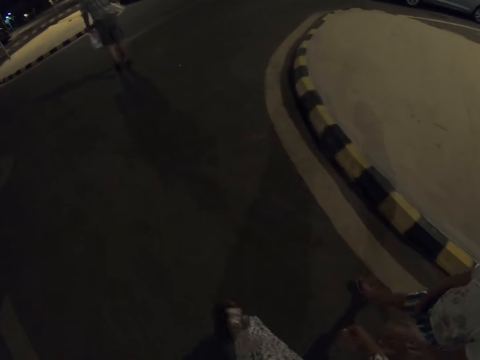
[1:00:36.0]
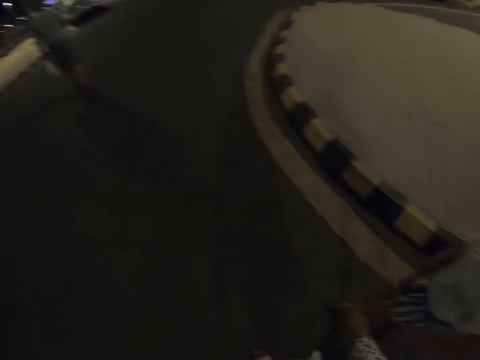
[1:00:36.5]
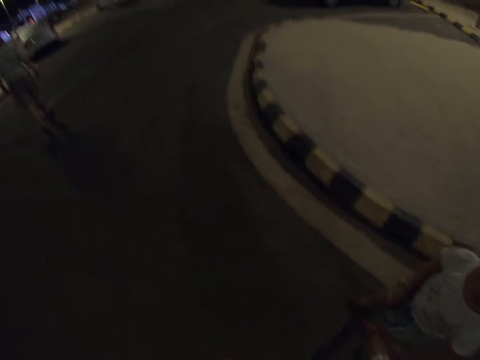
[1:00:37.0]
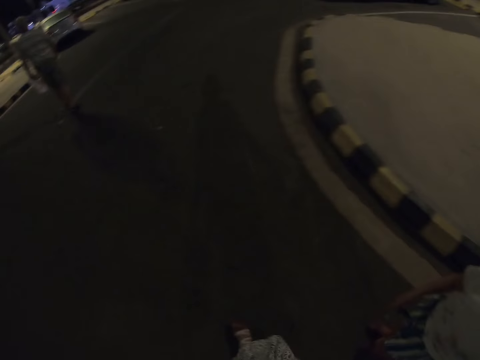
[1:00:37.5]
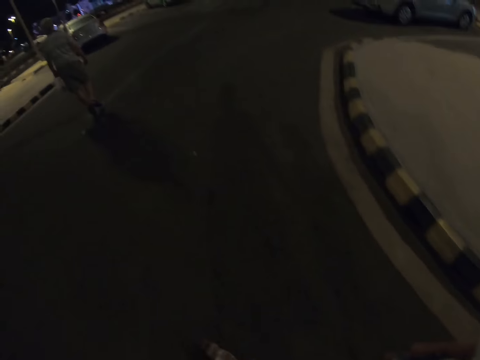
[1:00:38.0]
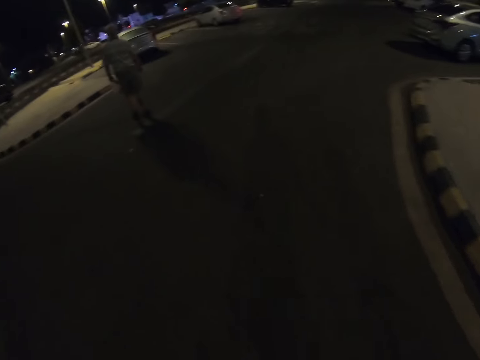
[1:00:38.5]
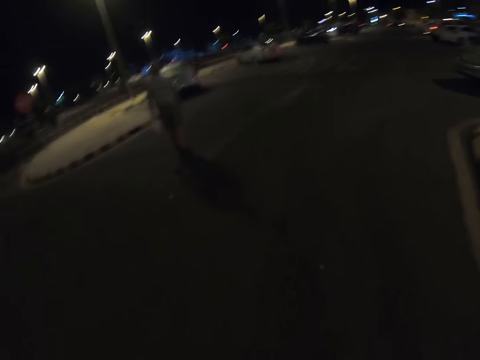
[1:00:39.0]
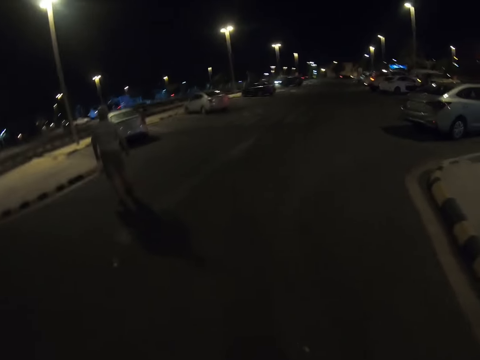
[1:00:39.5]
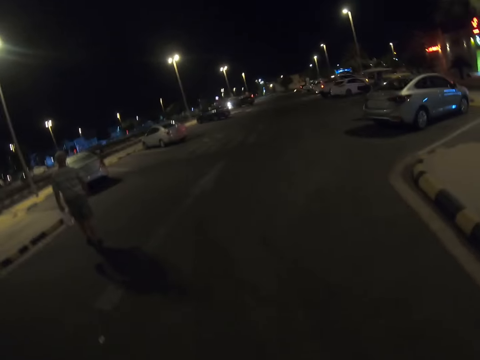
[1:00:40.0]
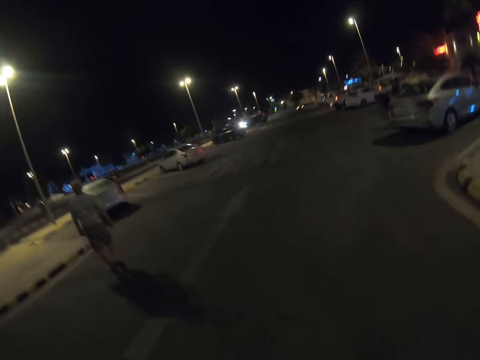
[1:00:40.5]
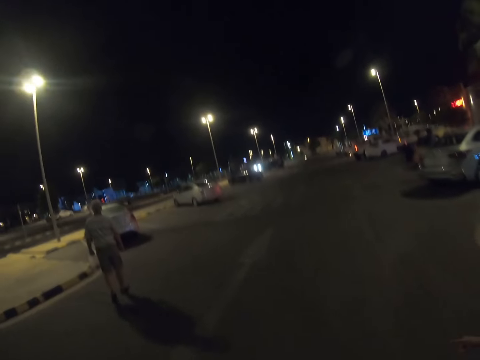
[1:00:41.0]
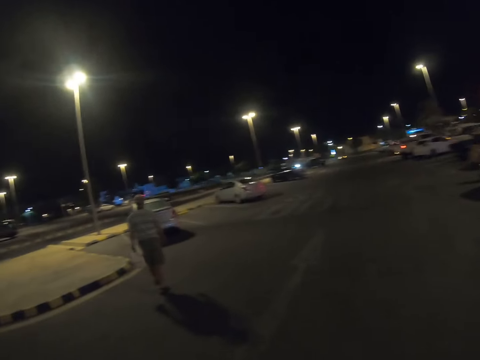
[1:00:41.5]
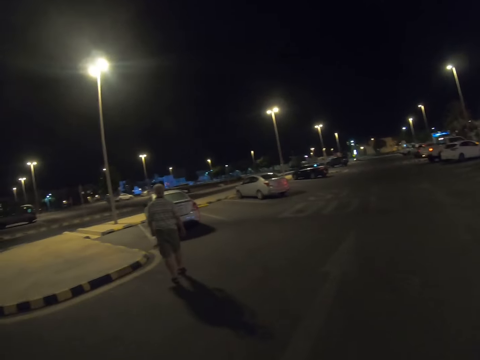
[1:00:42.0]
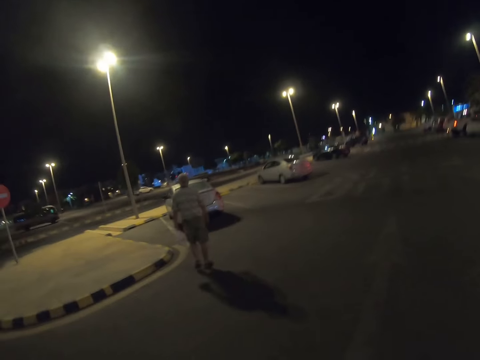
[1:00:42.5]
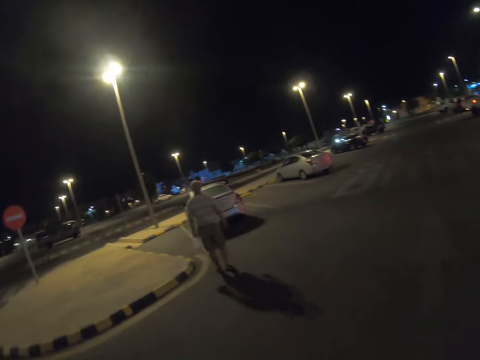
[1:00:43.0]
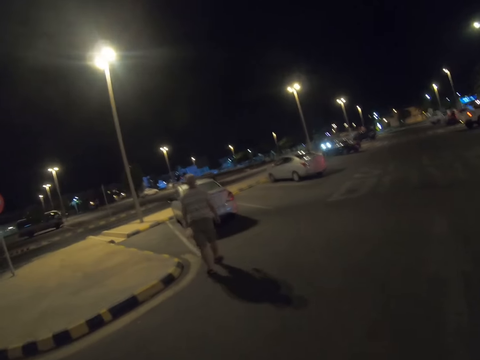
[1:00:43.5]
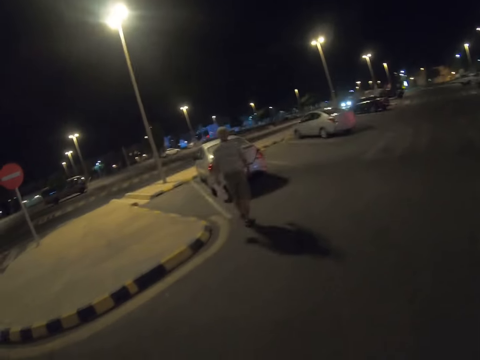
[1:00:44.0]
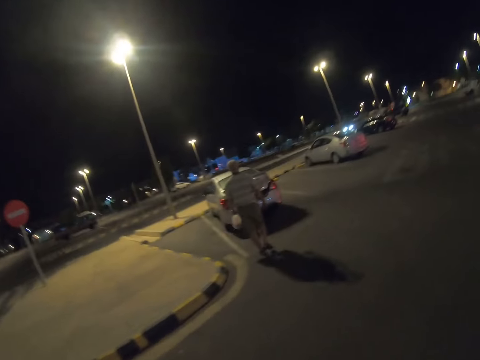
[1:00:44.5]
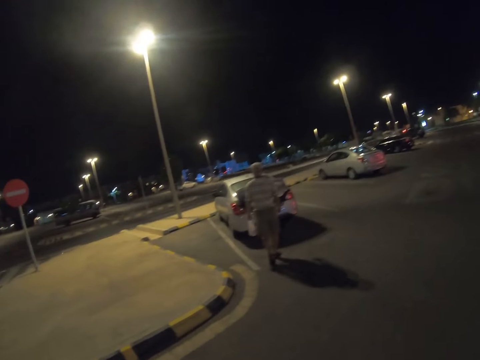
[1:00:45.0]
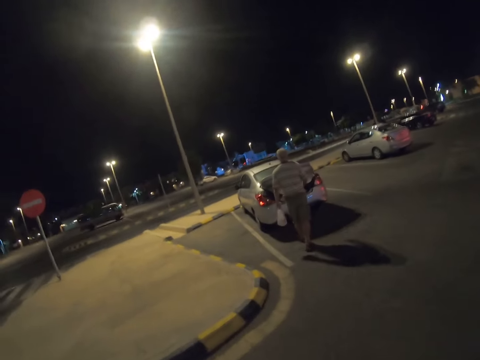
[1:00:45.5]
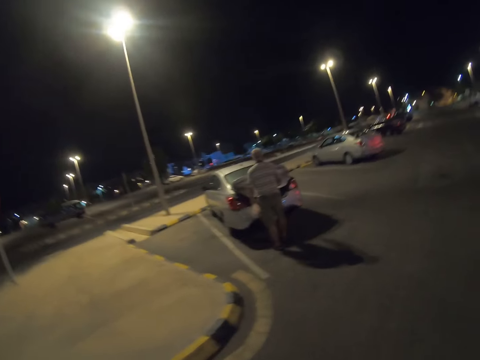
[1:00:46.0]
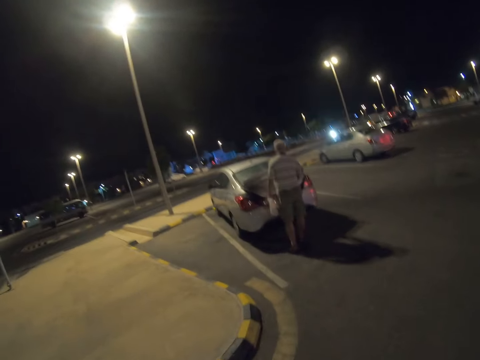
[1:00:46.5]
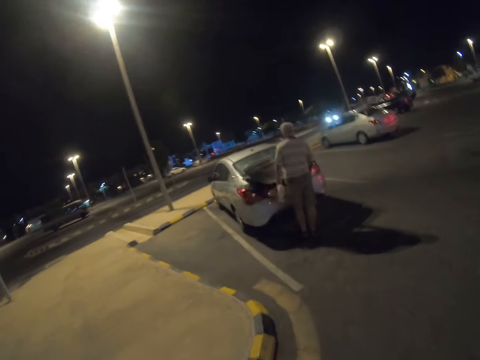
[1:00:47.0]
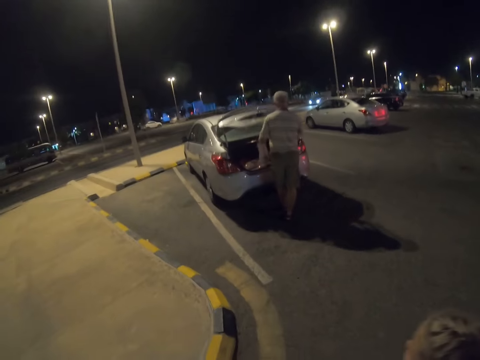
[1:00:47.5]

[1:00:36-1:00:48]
The camera wearer walks down the road. A man walks towards a car. The man opens the car boot.

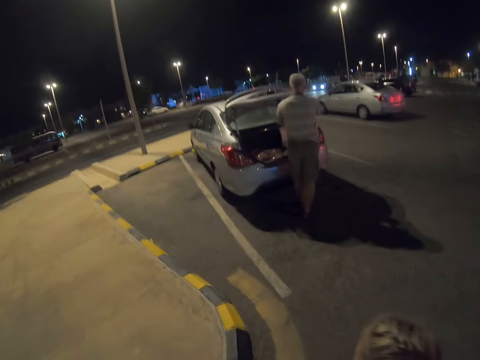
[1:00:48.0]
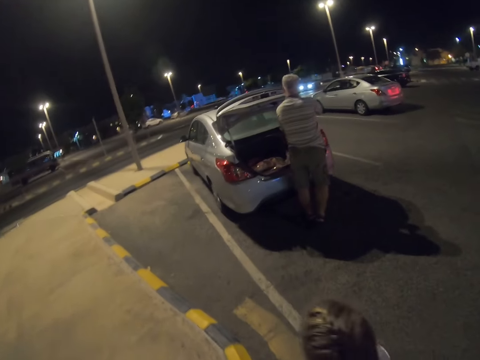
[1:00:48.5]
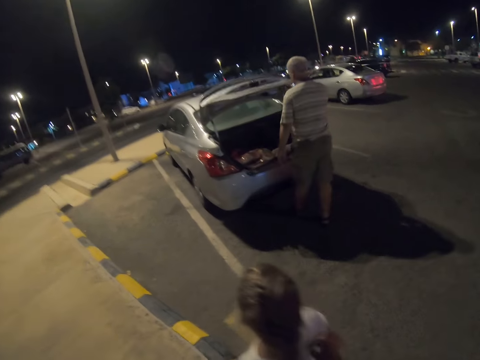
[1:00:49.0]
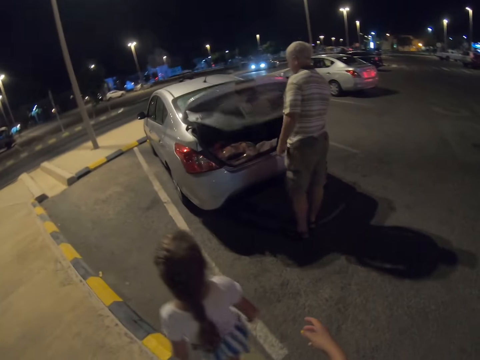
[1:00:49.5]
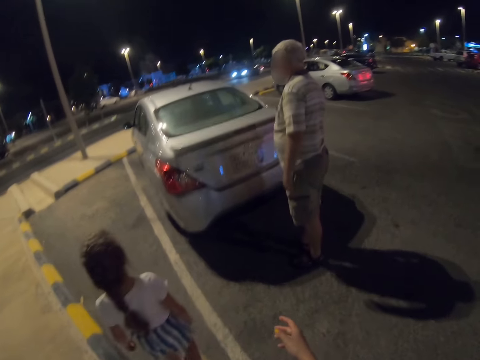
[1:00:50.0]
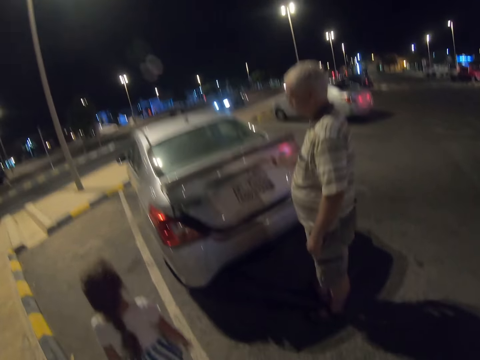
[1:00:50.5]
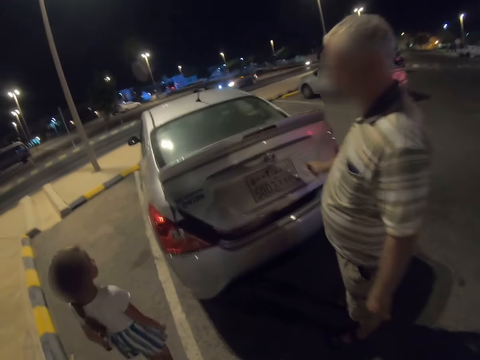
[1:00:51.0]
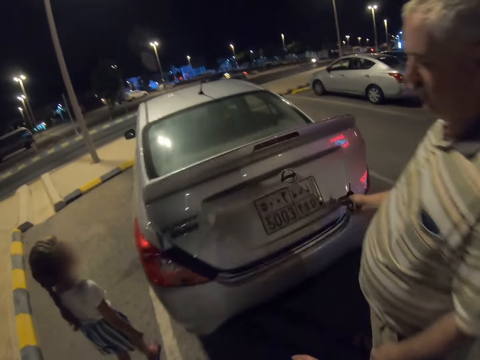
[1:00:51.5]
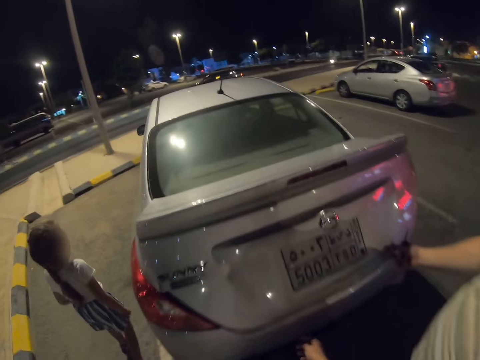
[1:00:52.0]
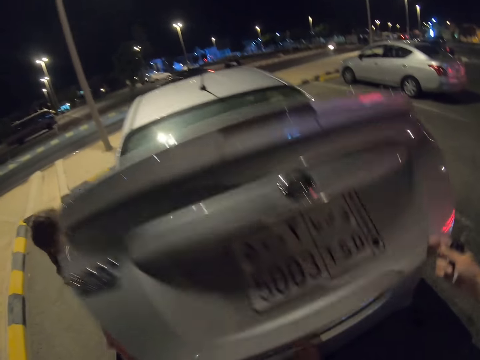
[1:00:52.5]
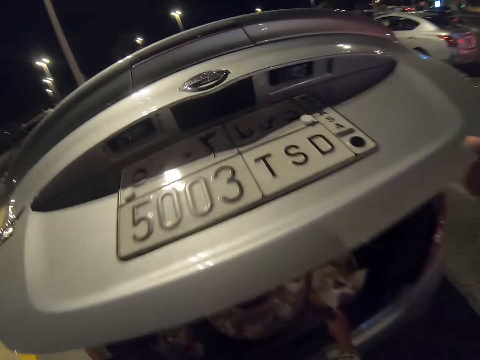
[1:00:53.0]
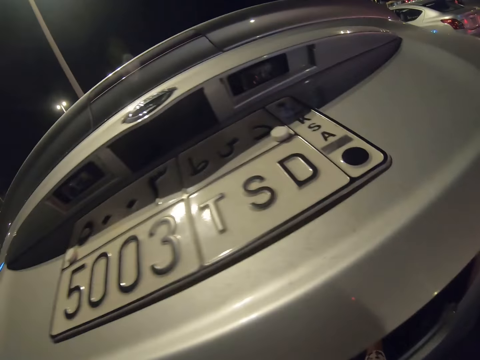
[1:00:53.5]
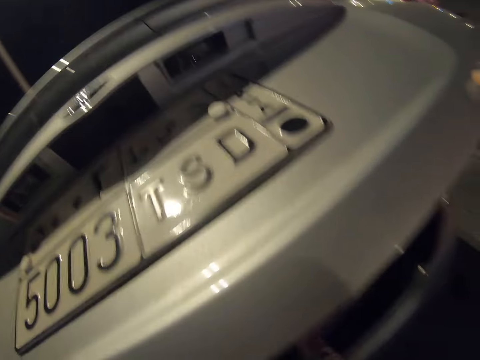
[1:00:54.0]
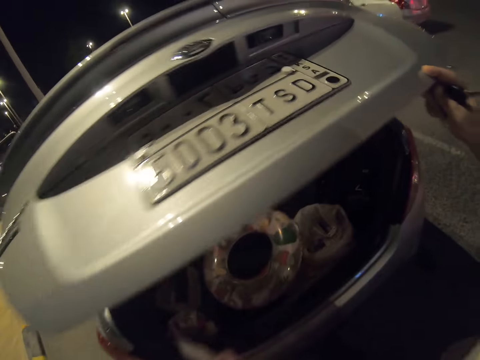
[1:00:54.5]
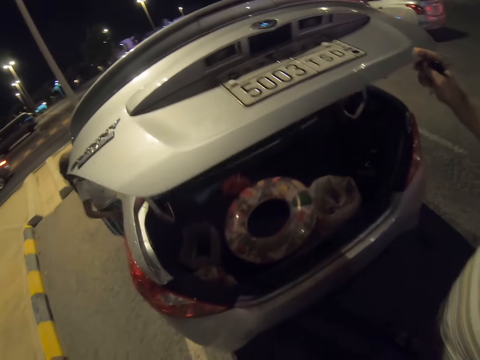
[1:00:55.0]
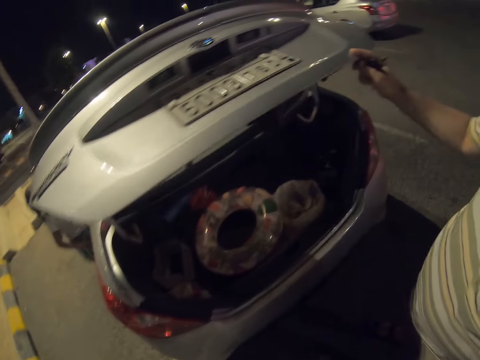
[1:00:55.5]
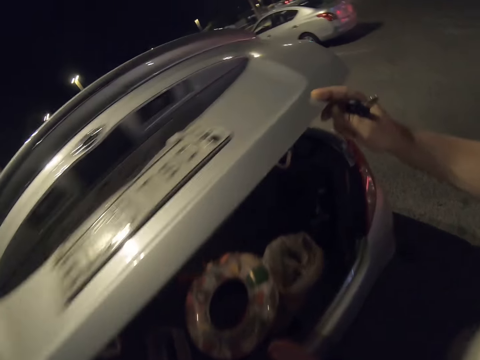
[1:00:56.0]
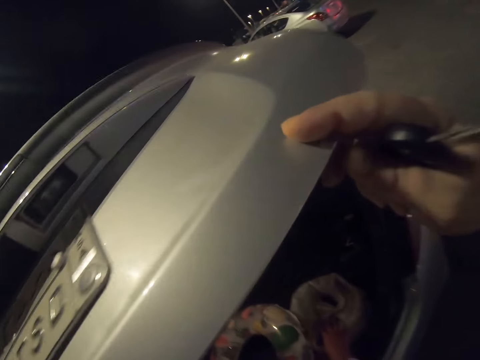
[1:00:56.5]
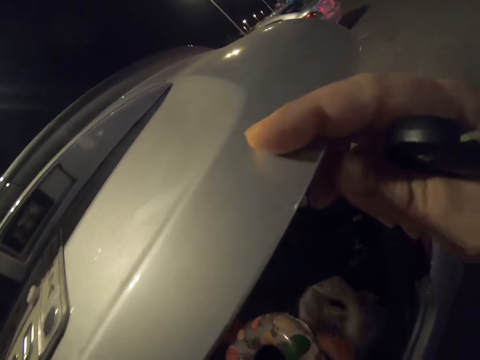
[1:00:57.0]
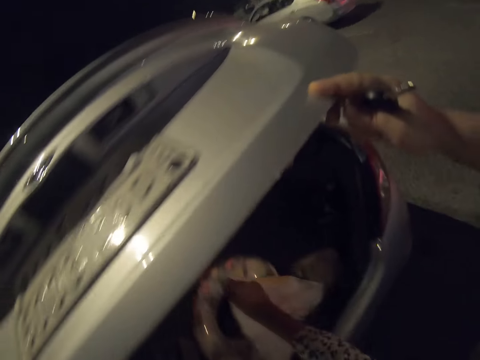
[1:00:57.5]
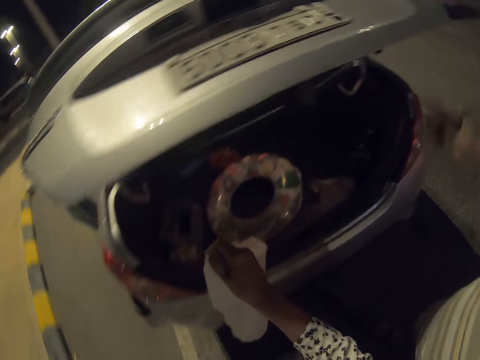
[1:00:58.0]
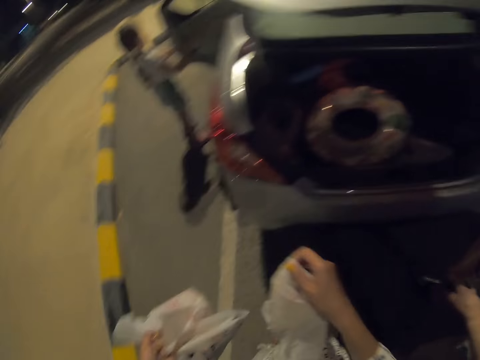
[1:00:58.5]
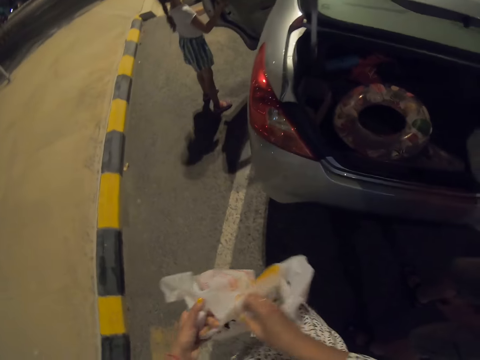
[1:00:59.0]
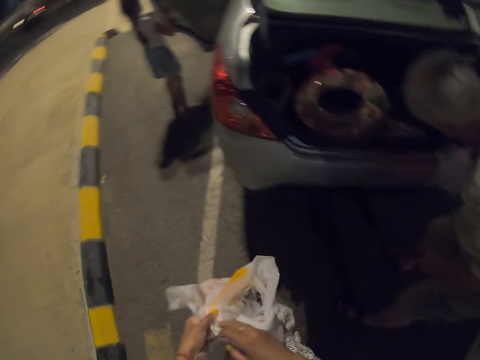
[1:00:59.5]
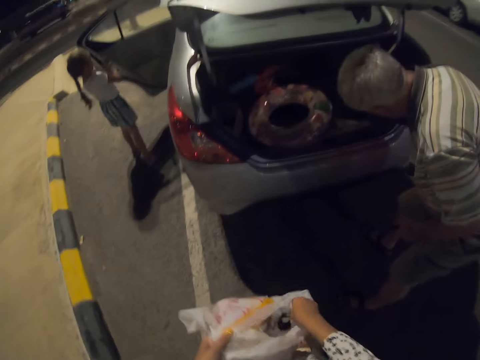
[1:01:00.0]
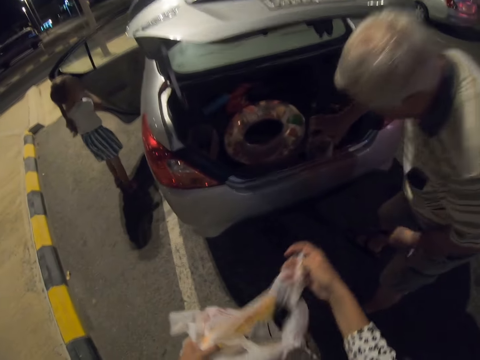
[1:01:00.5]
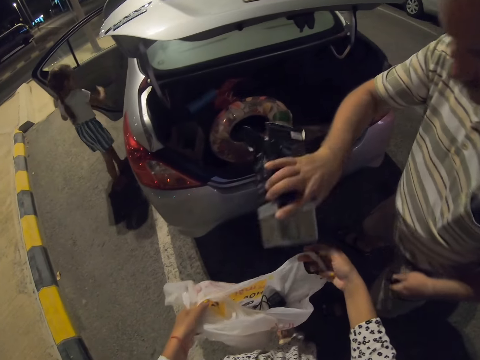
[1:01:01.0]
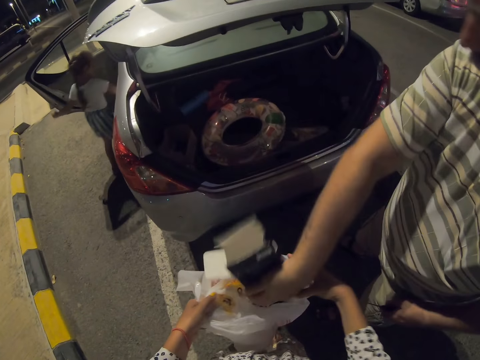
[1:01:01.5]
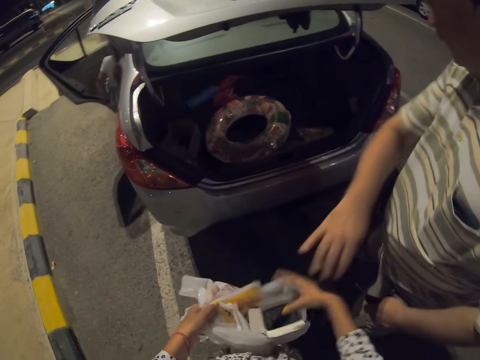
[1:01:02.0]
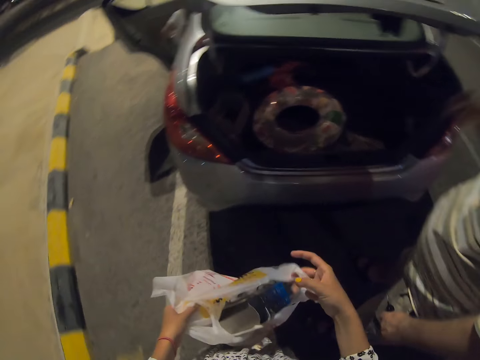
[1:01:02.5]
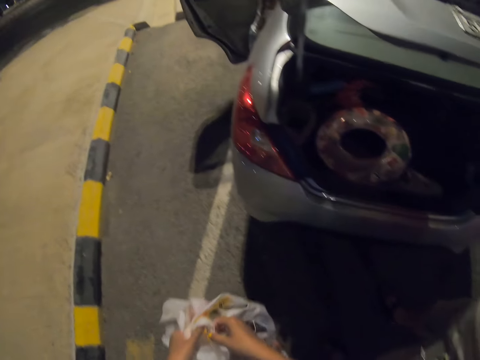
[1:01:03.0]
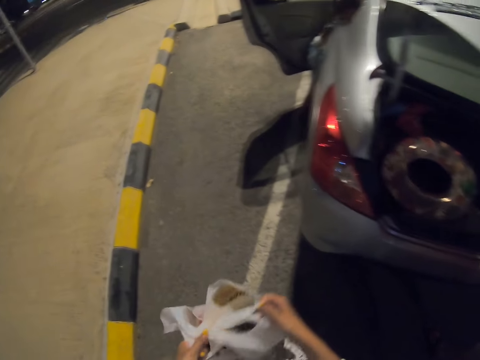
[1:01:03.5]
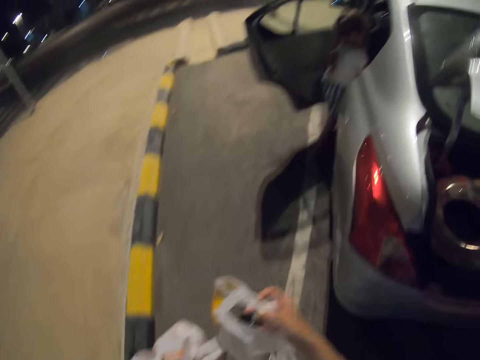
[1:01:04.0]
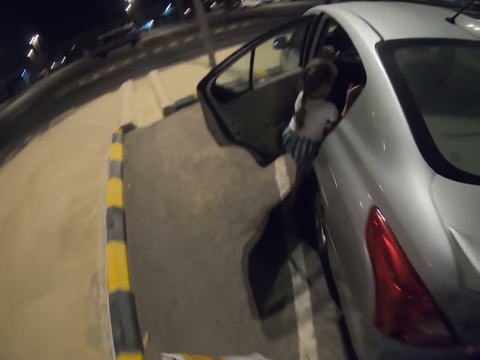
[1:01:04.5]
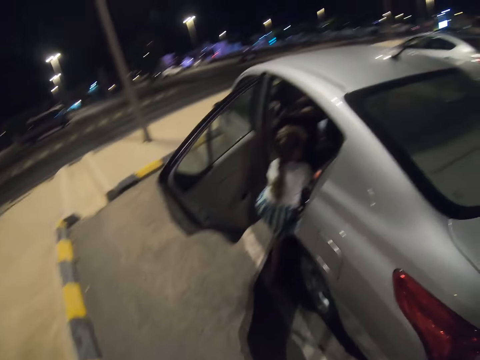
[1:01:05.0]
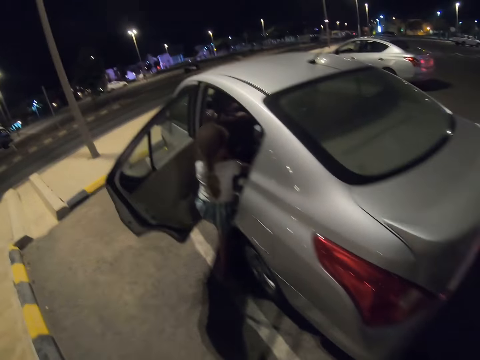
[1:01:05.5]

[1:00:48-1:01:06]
A man drops a small shopping bag into the car boot. A kid walks towards a car. The man closes the car boot. The man opens the car boot. The camera wearer takes the shopping bag from the car boot. The man looks in the car boot. The kid opens the car door. The man picks up a box from the car boot. The camera wearer opens the shopping bag. The man drops the box in the shopping bag. The camera wearer walks towards the car door. The man closes the car boot.
